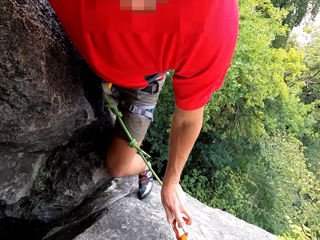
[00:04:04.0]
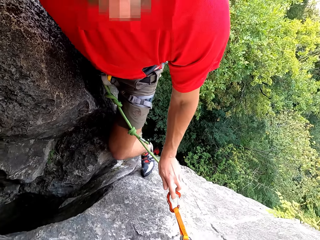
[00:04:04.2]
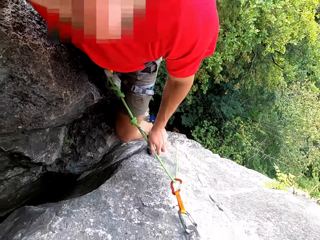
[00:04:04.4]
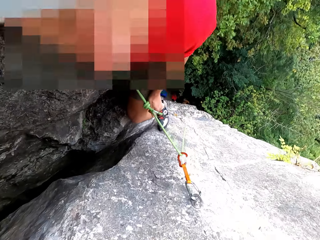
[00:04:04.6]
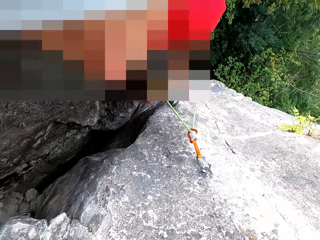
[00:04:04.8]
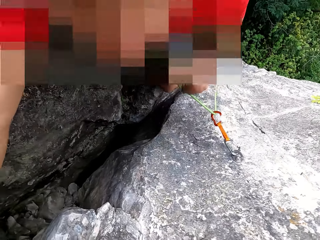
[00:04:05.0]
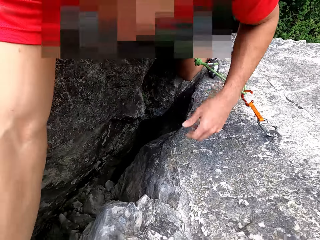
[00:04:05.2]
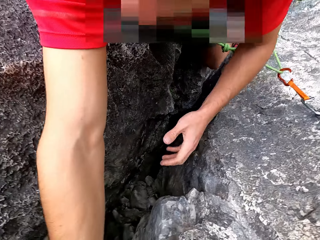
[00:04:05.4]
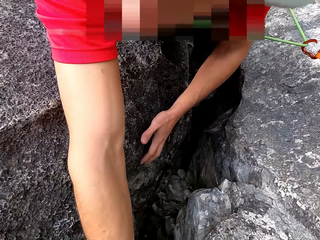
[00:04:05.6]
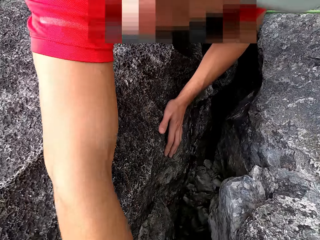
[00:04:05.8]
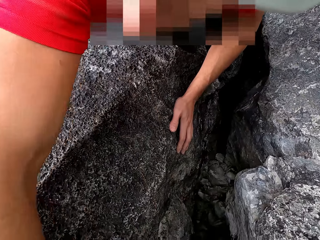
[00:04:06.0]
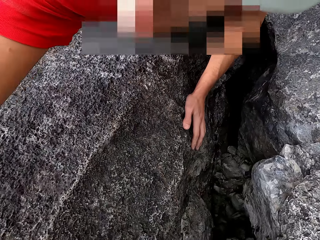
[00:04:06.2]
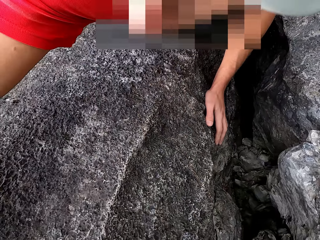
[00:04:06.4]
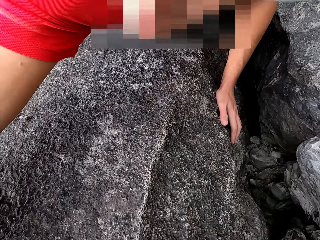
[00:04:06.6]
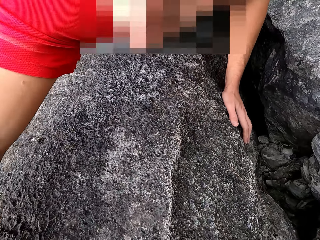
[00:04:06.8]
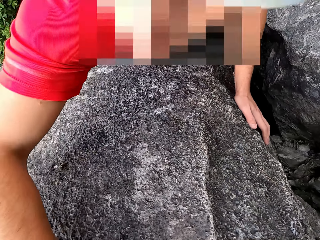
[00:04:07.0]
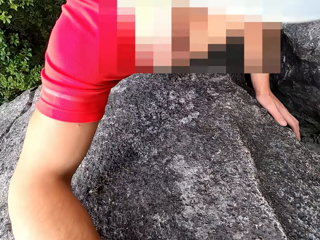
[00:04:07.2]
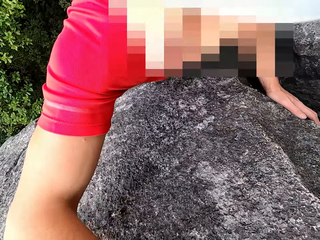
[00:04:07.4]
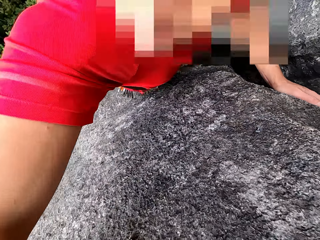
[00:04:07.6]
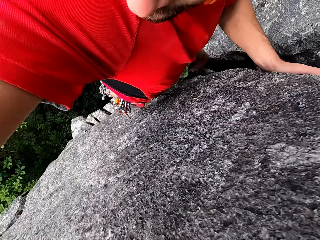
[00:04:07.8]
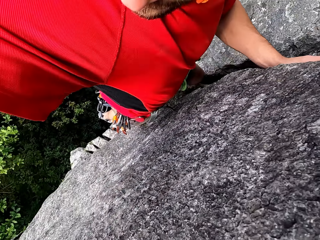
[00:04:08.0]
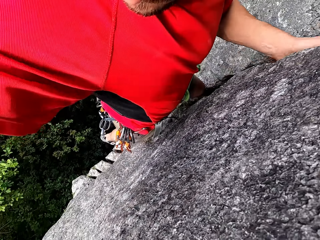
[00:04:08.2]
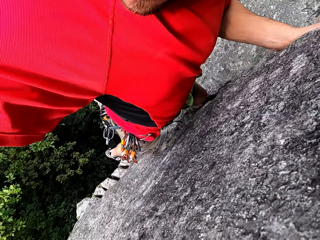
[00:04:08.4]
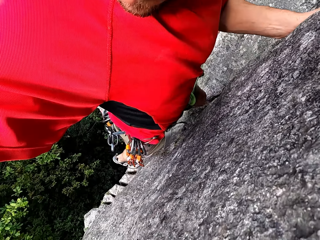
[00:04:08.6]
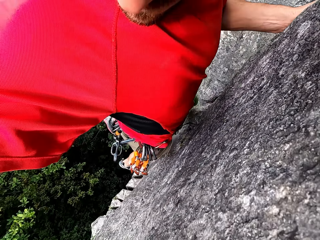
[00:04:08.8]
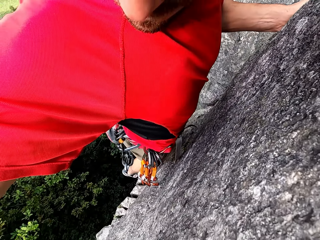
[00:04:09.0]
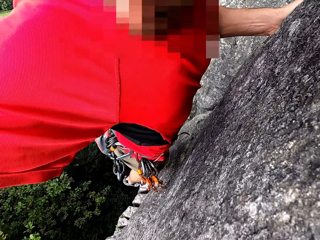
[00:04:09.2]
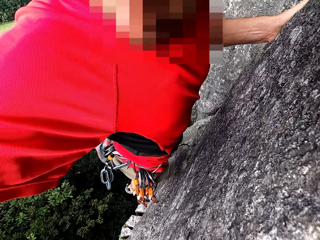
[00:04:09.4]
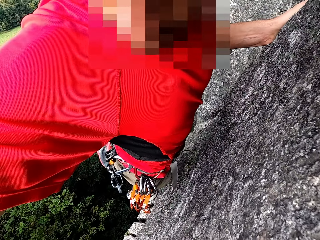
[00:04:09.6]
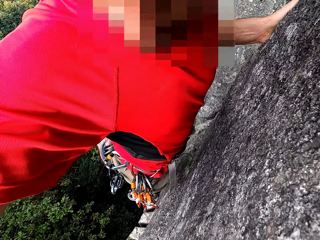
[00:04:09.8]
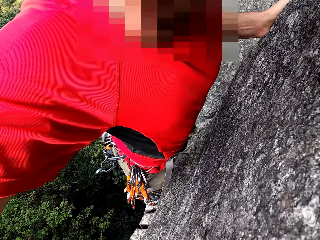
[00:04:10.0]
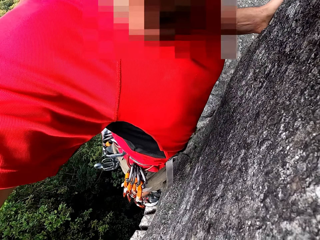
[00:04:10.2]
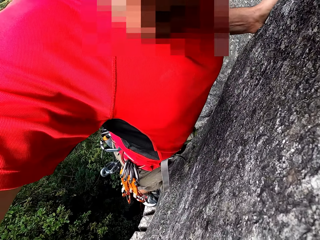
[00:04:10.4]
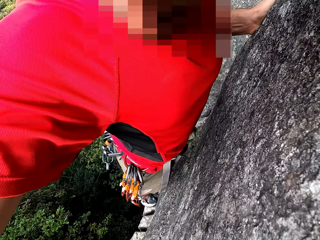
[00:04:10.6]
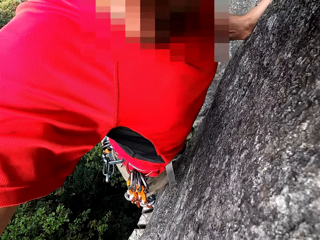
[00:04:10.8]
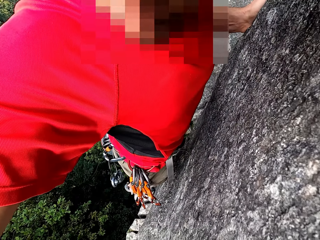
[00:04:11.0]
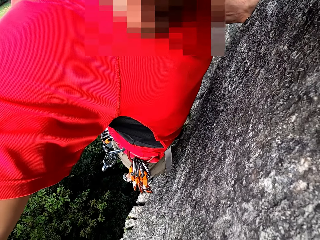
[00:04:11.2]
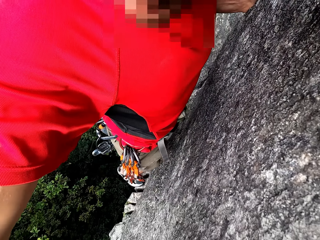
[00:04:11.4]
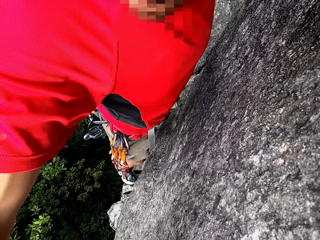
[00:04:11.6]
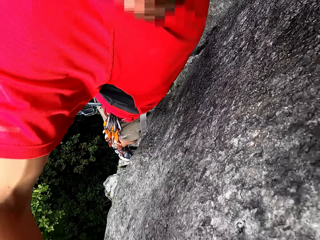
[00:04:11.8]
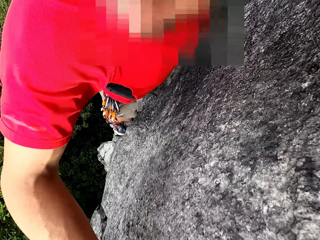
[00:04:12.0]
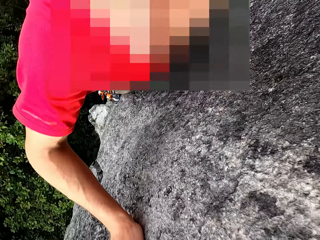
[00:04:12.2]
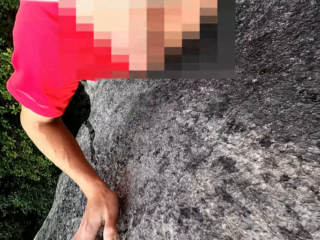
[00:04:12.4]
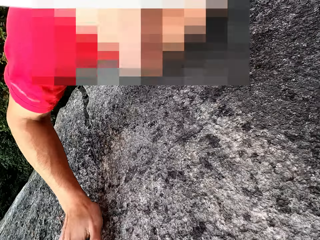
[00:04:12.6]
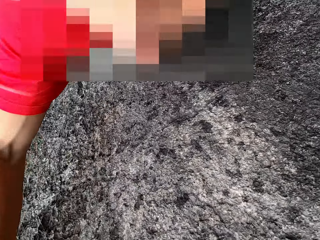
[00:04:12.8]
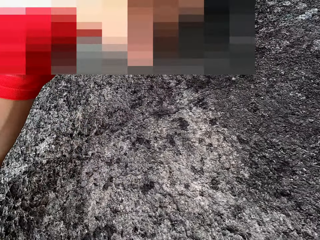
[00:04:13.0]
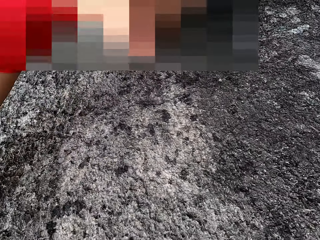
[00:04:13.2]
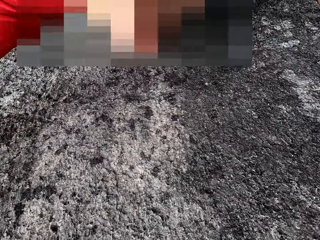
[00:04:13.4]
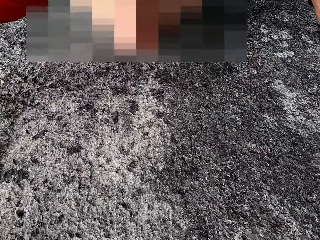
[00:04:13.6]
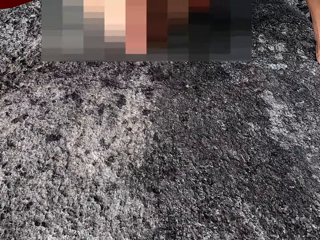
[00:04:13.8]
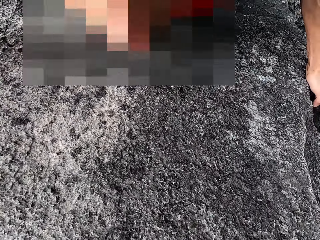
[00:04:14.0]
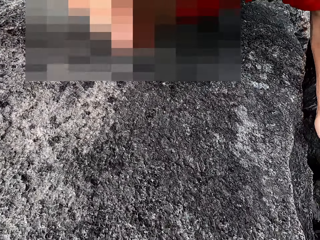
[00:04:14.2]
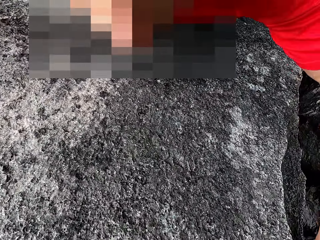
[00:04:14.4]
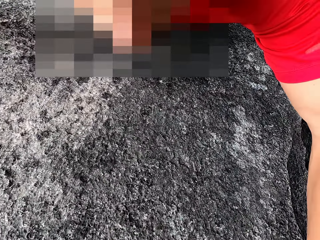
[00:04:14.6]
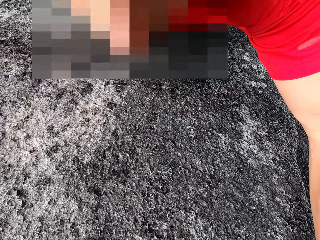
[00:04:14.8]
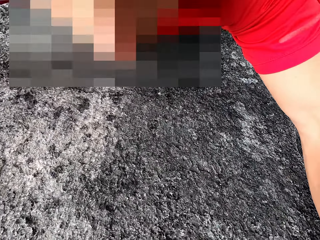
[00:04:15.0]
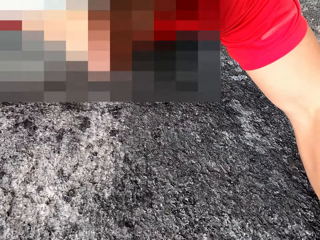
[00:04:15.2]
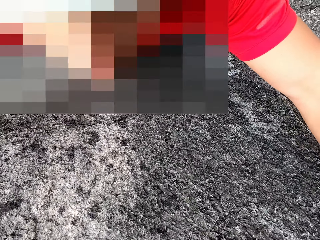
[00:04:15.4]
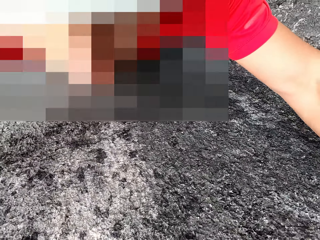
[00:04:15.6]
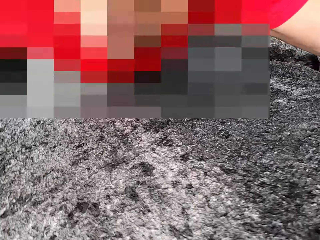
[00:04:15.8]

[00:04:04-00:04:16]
The camera wearer climbs a rock. They hold on the stone.

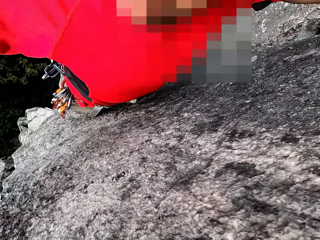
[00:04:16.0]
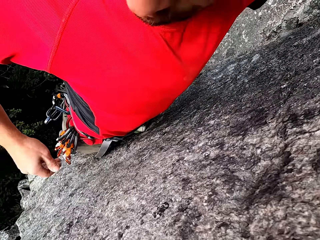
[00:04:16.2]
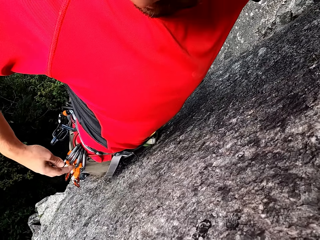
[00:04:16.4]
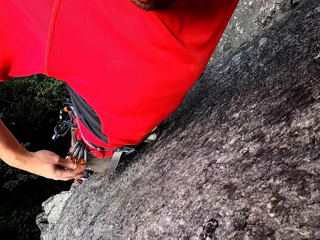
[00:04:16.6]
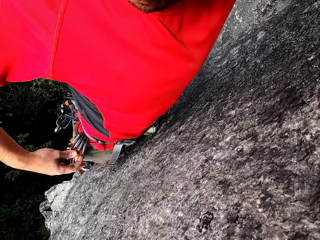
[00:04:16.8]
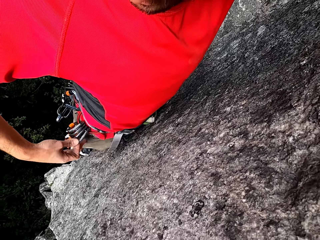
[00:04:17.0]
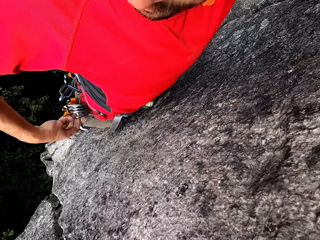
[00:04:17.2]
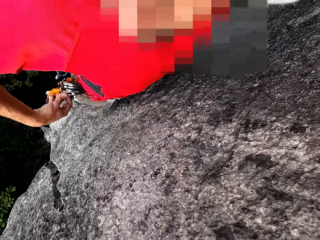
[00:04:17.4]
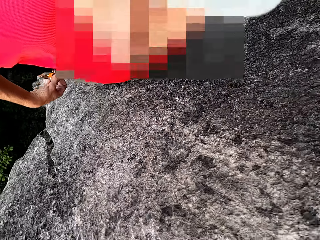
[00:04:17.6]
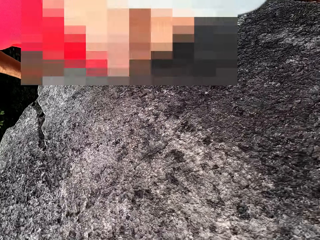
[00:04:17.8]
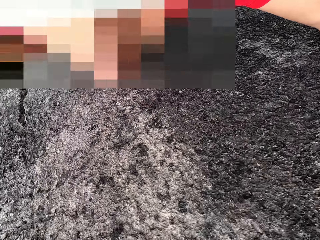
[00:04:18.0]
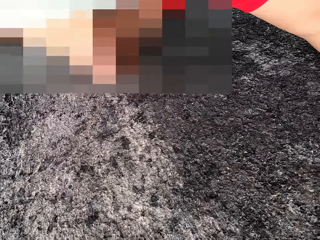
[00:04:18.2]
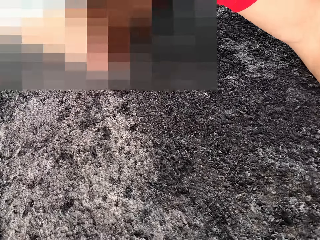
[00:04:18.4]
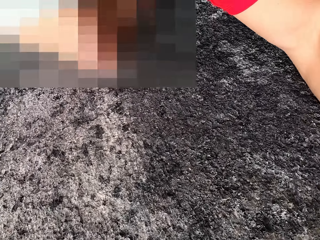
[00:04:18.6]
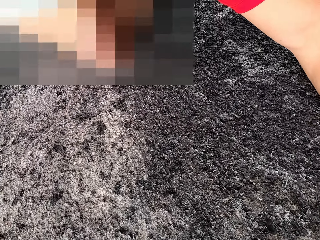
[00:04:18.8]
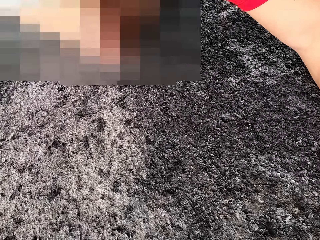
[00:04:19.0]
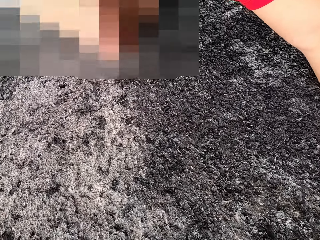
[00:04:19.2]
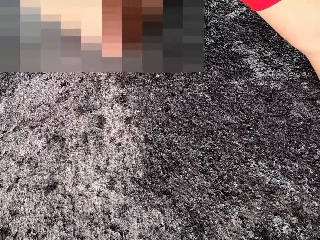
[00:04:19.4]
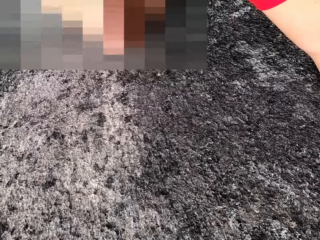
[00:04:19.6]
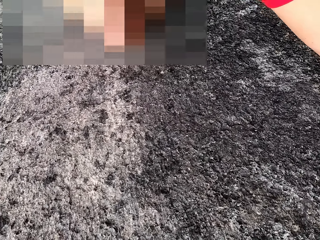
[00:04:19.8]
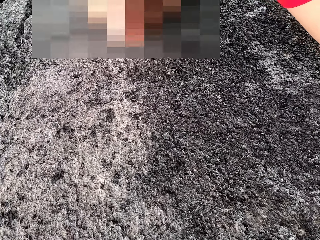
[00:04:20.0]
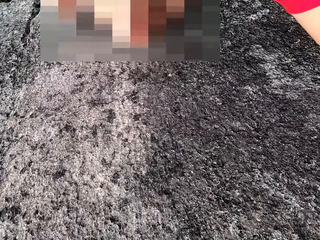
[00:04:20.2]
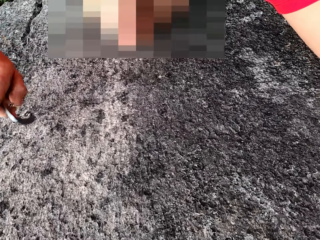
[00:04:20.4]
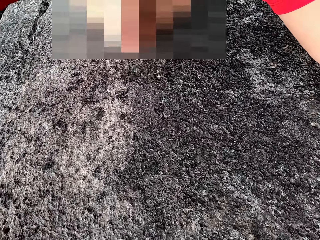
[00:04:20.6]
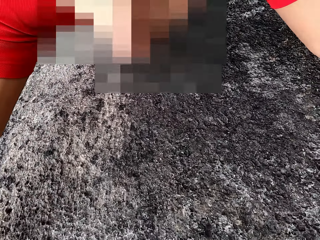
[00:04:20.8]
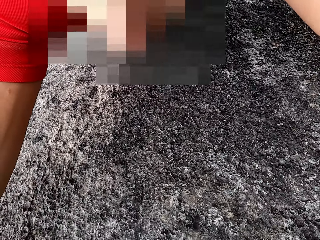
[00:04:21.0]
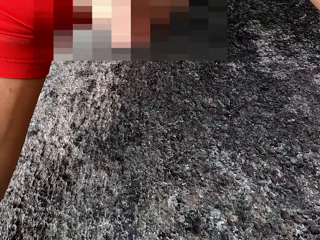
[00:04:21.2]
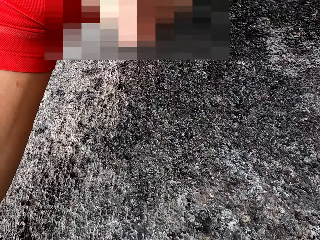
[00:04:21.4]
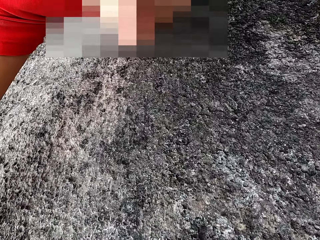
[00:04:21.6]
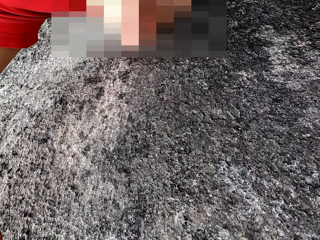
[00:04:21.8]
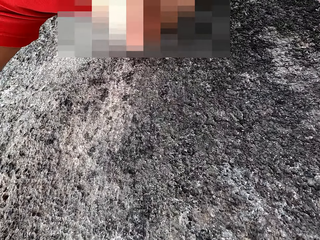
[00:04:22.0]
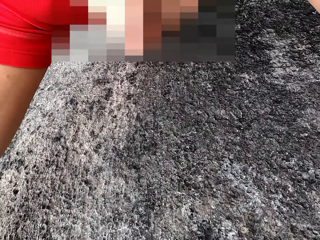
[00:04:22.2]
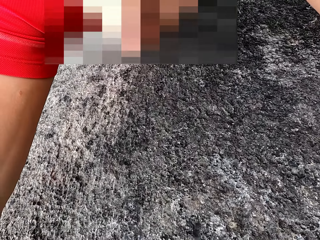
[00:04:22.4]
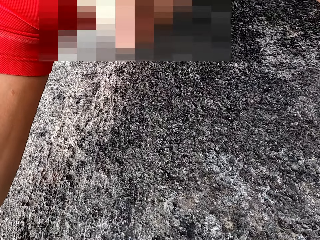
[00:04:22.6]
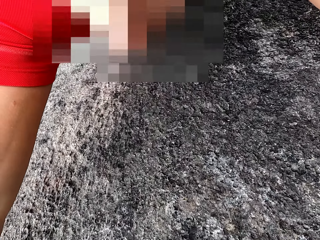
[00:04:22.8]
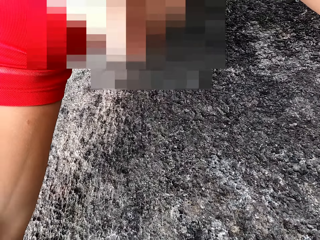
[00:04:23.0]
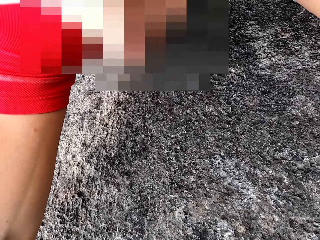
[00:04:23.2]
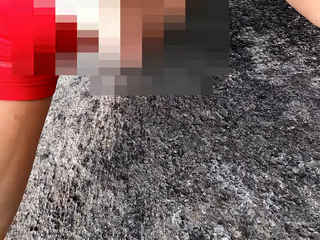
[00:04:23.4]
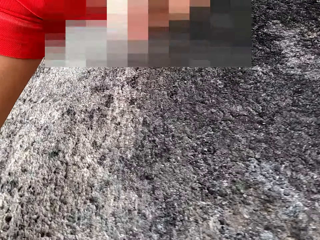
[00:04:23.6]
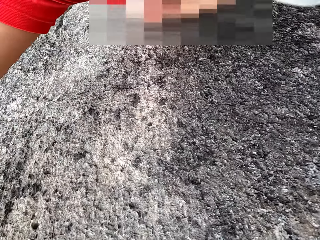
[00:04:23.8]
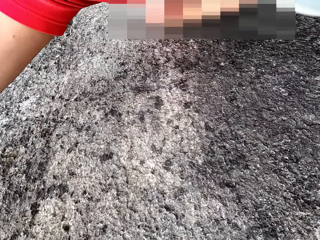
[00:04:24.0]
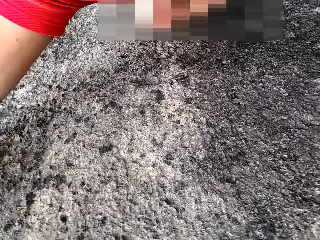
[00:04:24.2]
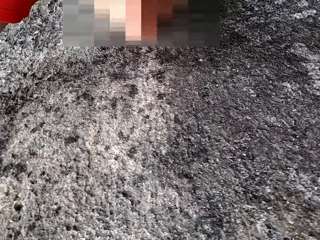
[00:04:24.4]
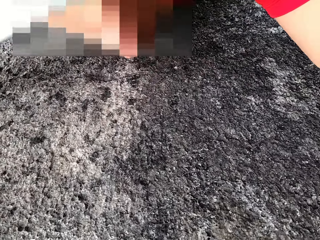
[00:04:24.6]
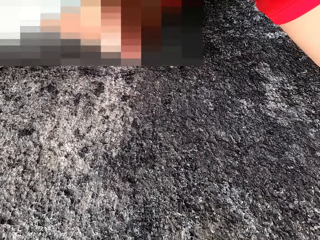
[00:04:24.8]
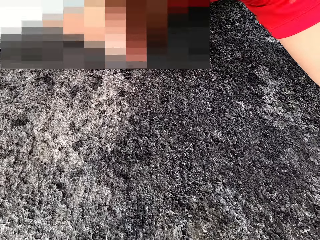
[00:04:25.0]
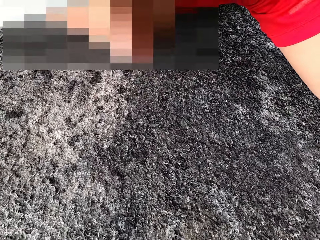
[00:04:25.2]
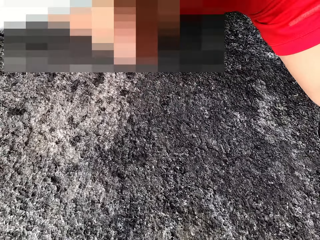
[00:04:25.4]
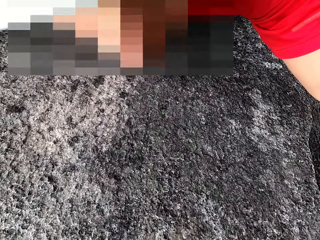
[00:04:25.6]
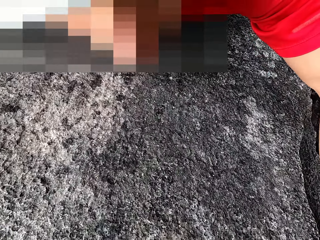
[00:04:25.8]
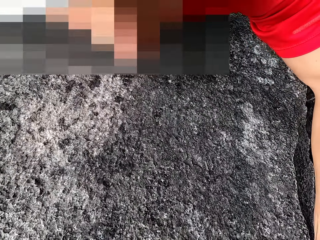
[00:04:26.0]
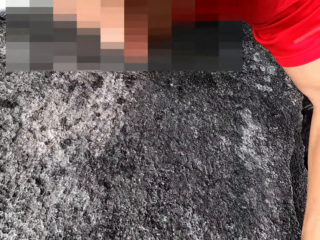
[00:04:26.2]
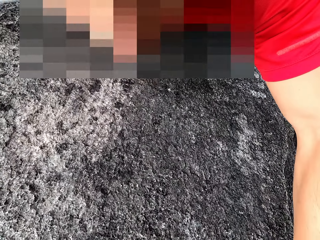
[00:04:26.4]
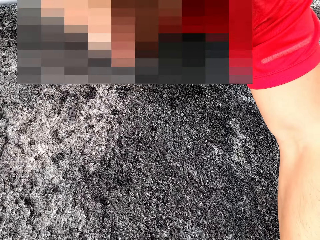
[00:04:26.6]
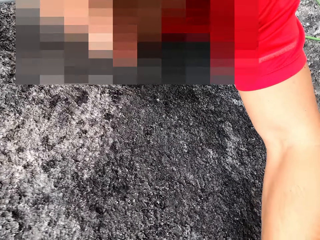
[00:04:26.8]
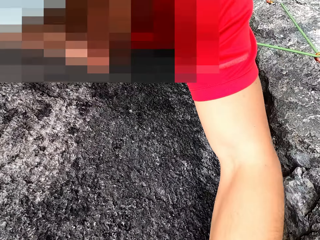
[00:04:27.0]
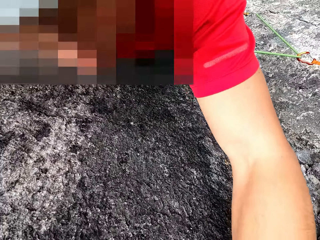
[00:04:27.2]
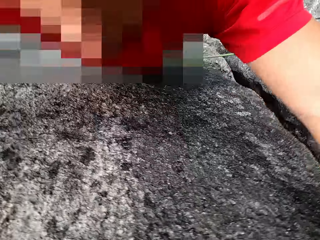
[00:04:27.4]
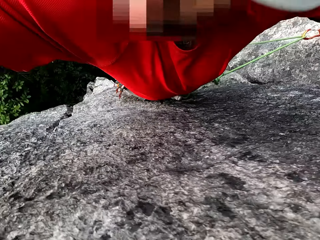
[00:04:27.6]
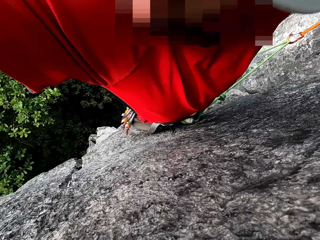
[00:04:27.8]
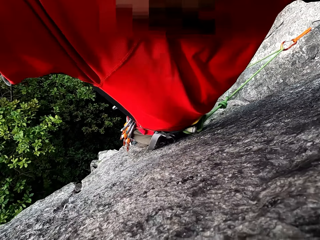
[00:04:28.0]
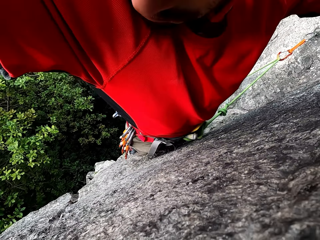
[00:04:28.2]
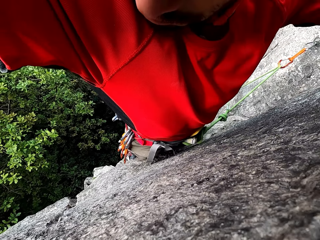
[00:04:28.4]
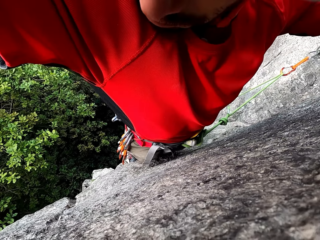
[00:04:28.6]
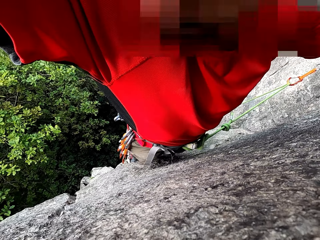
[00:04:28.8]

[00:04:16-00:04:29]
The camera wearer removes something on the waist. They put a hook on the stone. They climb a rock.
